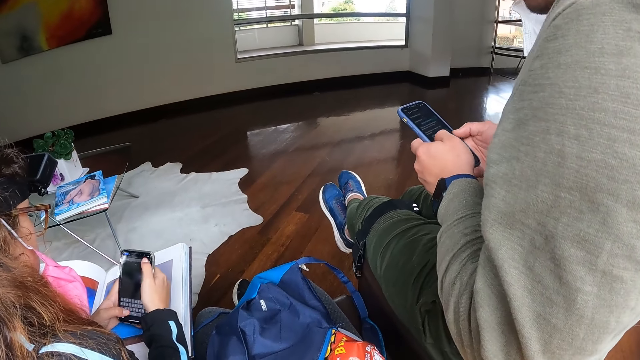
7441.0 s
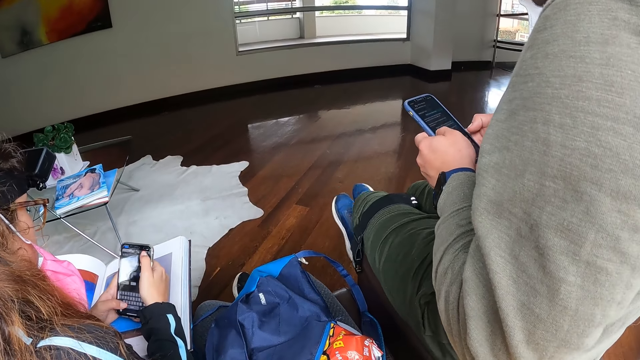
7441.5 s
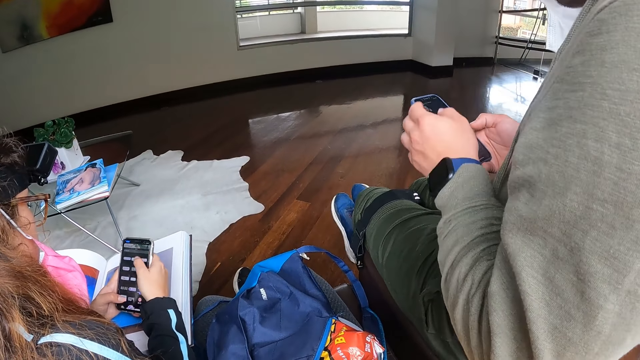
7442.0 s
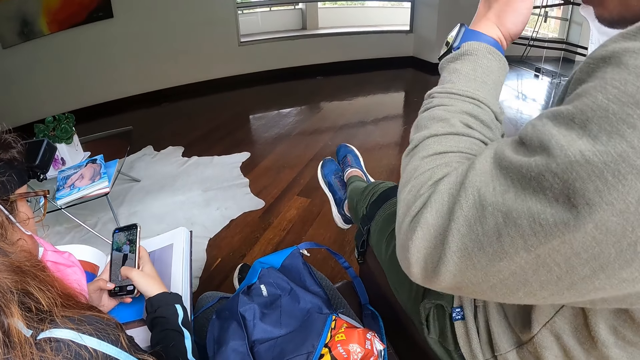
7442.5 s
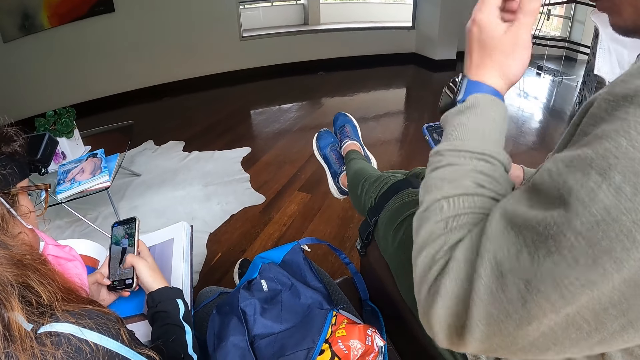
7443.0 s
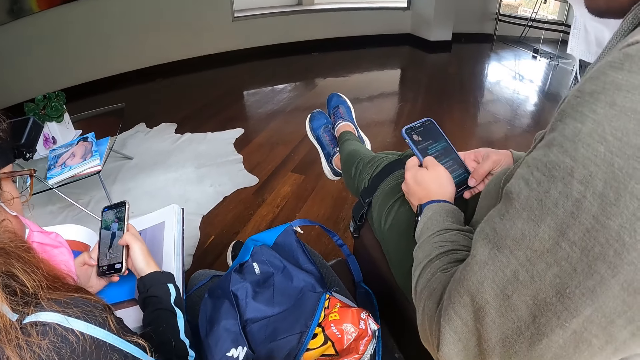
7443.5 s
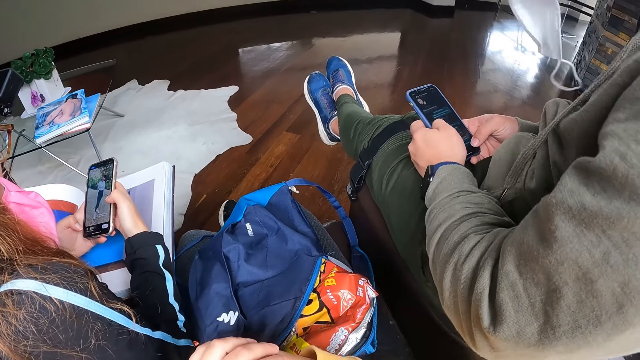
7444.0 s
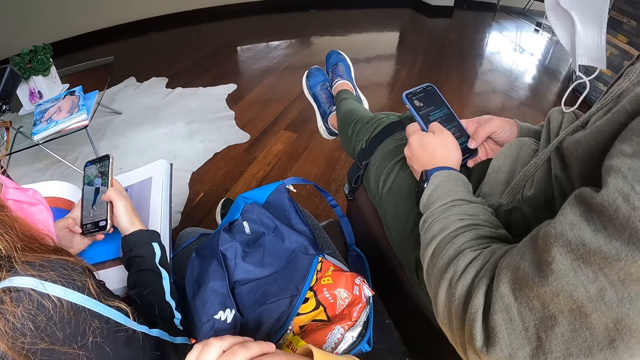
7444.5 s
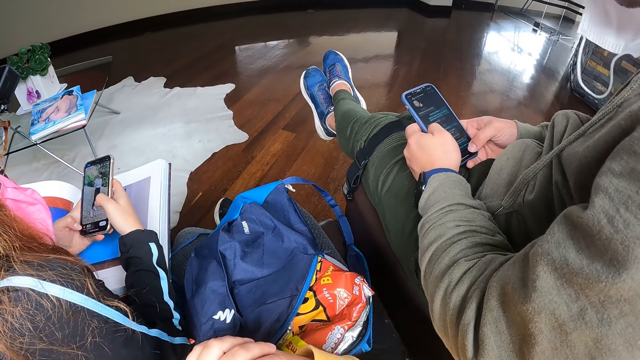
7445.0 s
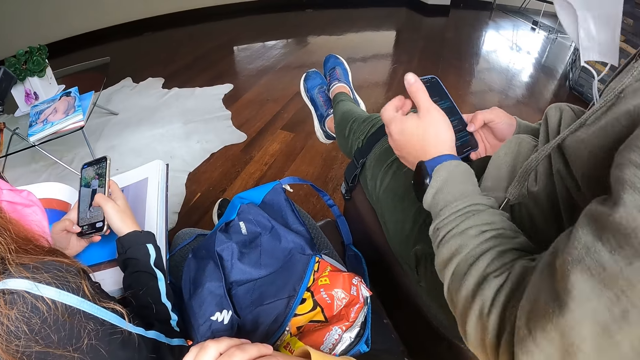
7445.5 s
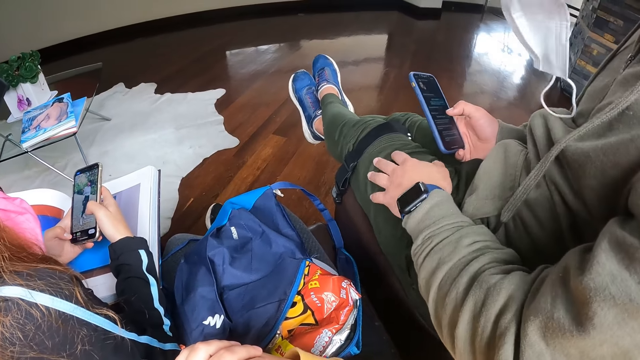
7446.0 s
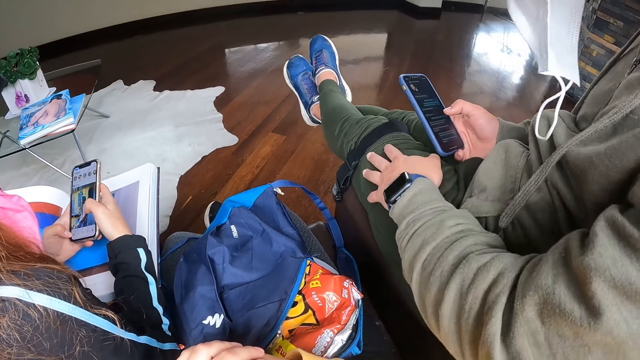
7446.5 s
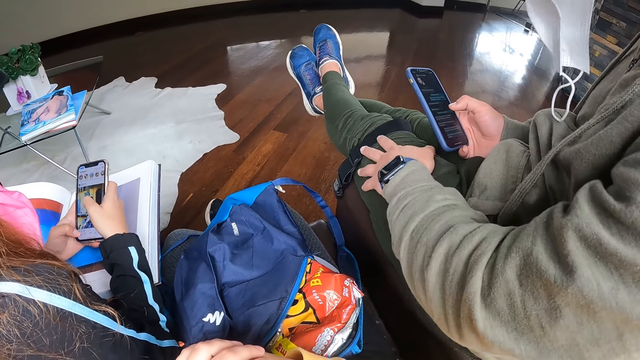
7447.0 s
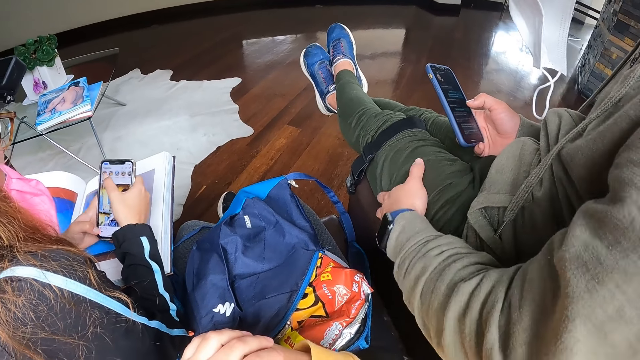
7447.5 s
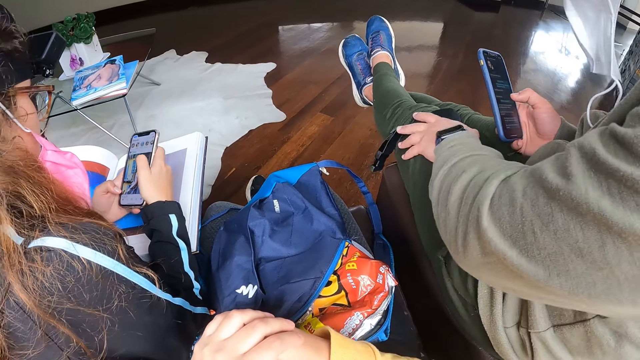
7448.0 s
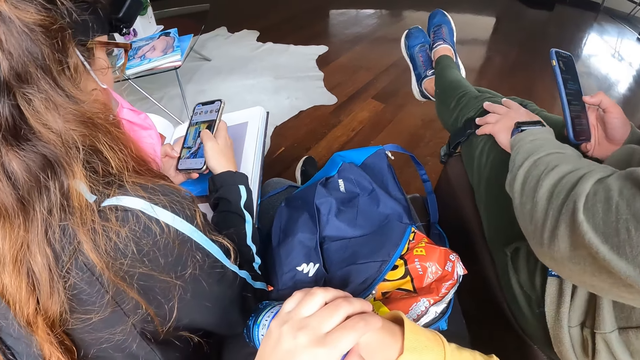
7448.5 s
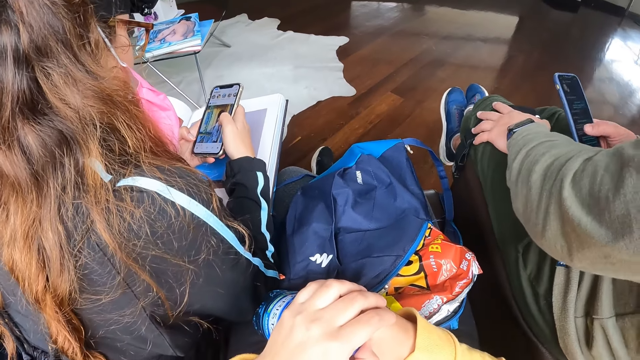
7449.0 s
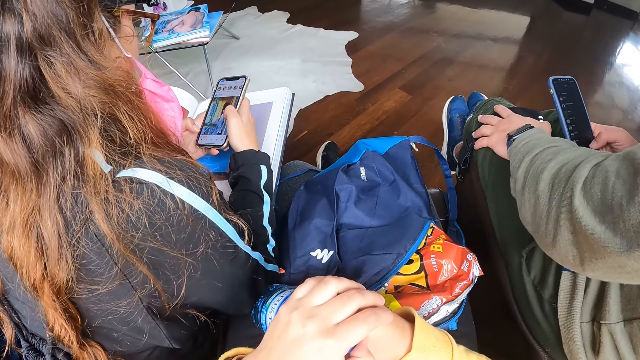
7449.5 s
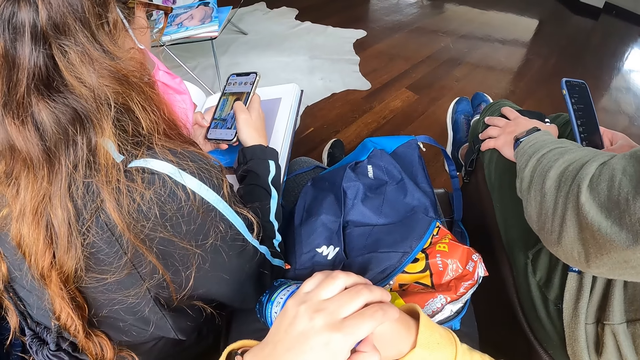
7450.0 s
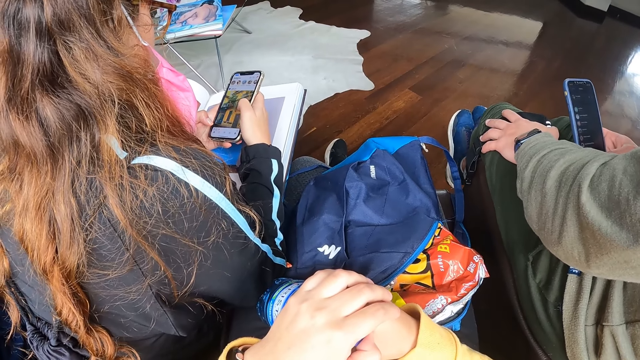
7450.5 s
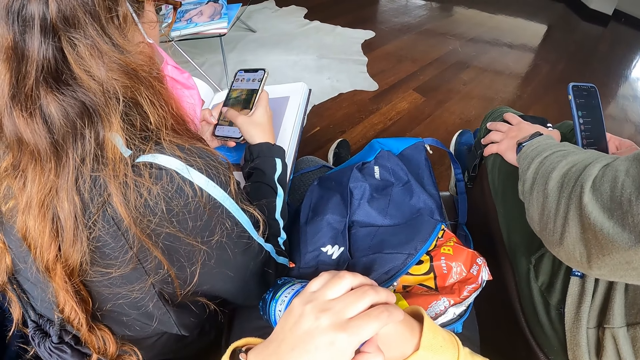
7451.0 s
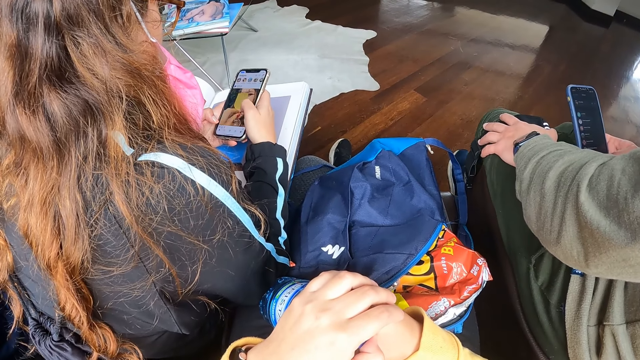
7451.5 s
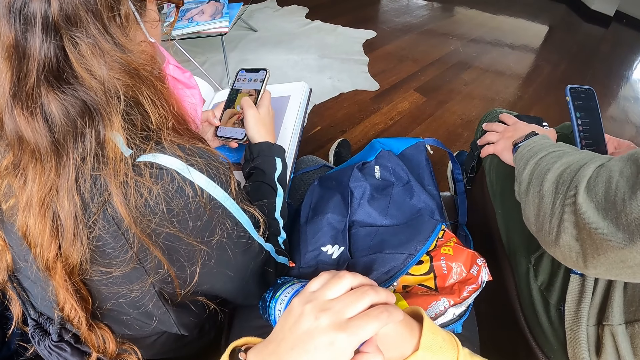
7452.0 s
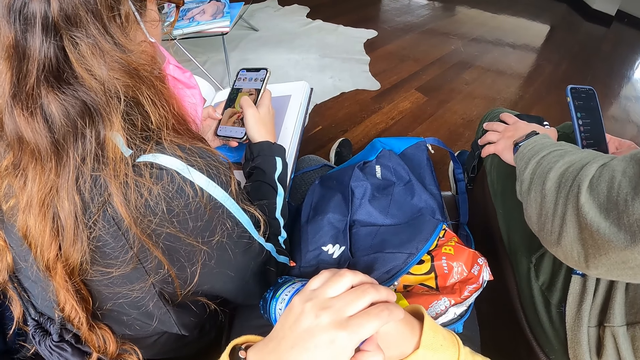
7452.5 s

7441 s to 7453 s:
A man touches his face and puts down his phone. The man holds the phone with his right hand, puts his hand on his lap, rubs his left thigh with his left hand, and operates the phone with his right hand.

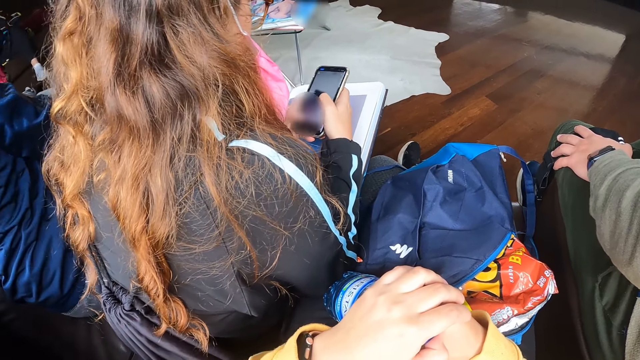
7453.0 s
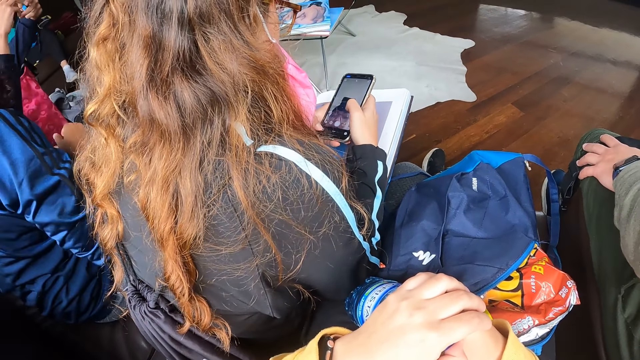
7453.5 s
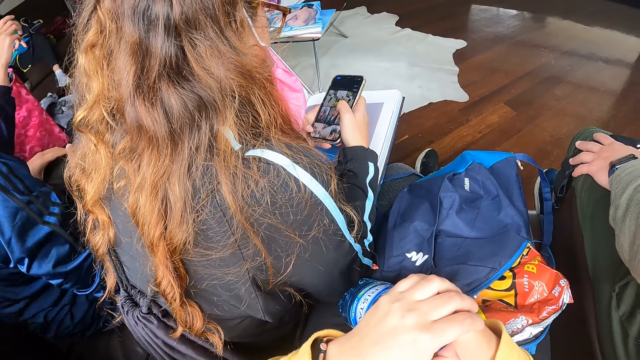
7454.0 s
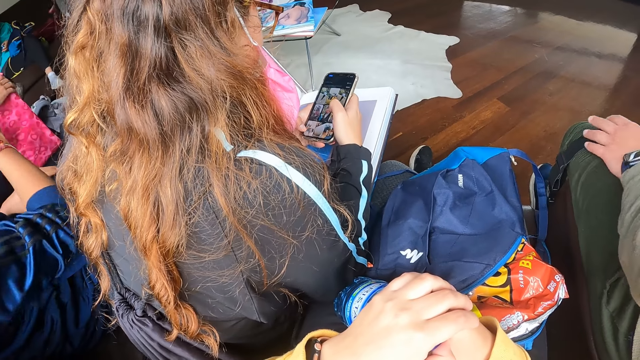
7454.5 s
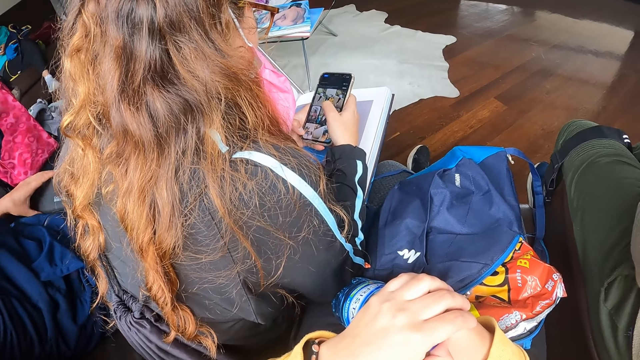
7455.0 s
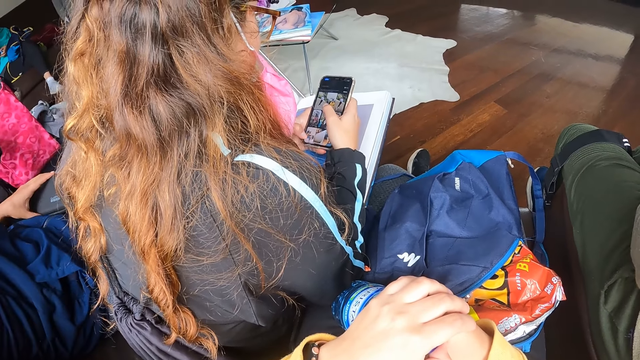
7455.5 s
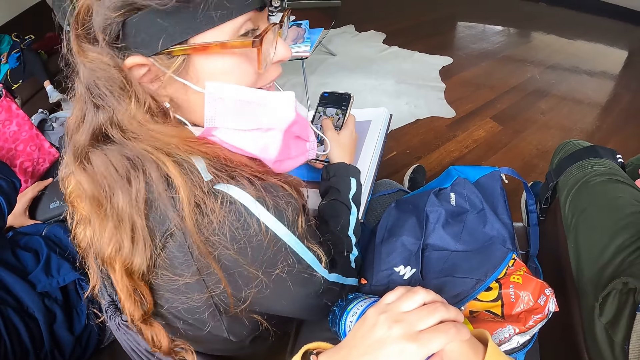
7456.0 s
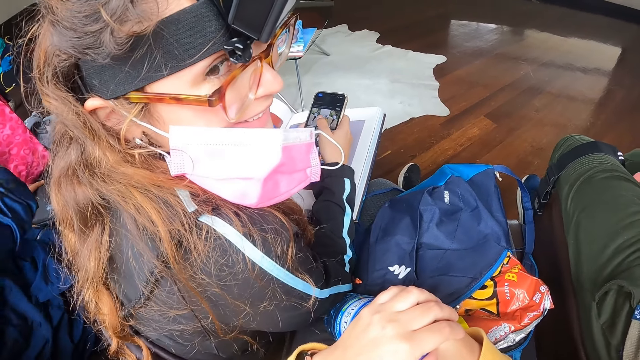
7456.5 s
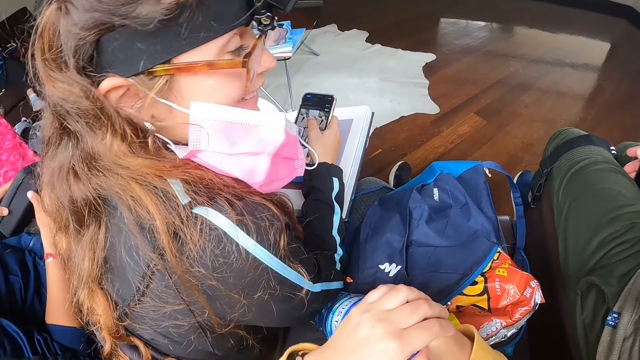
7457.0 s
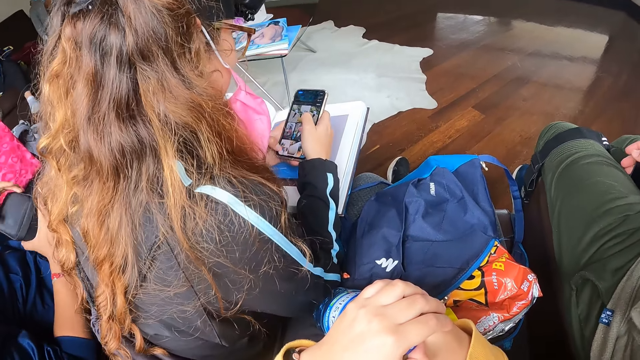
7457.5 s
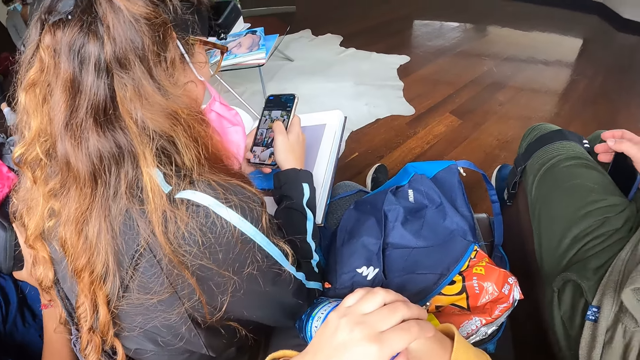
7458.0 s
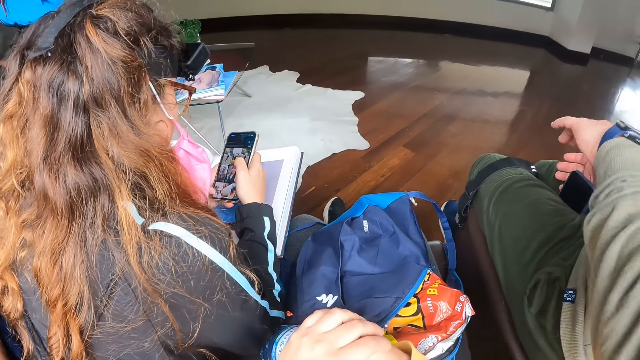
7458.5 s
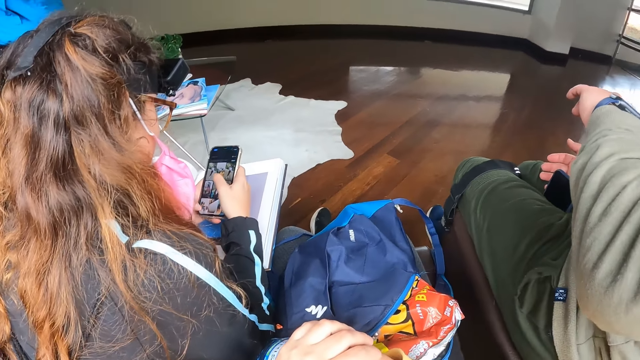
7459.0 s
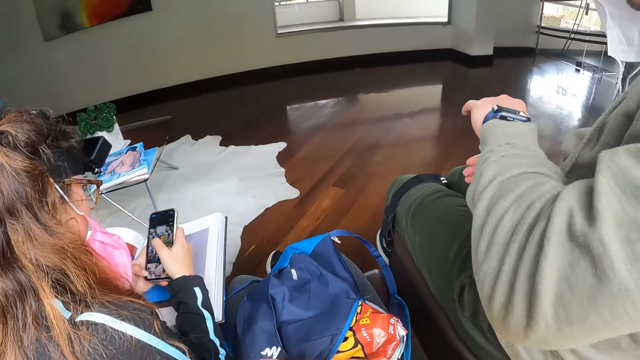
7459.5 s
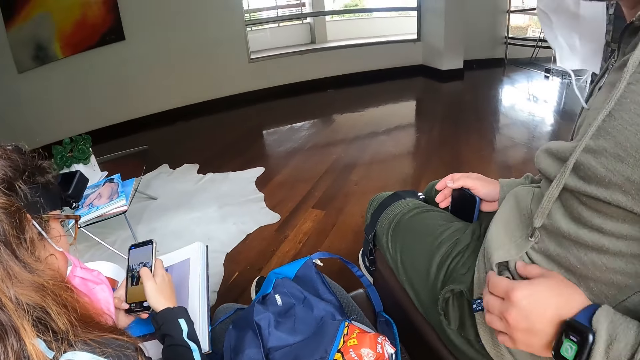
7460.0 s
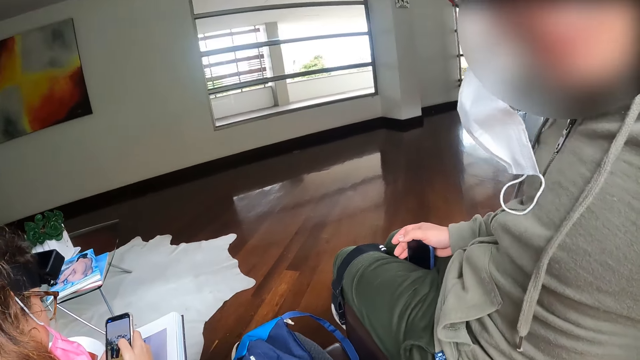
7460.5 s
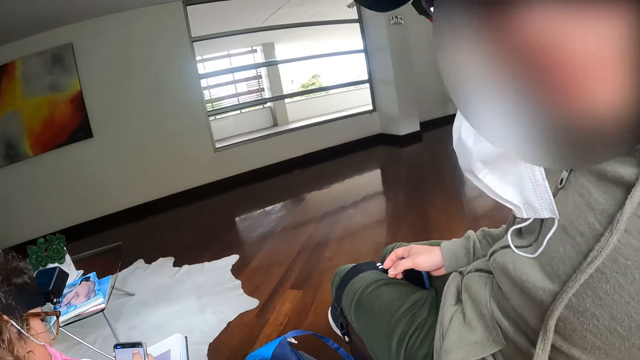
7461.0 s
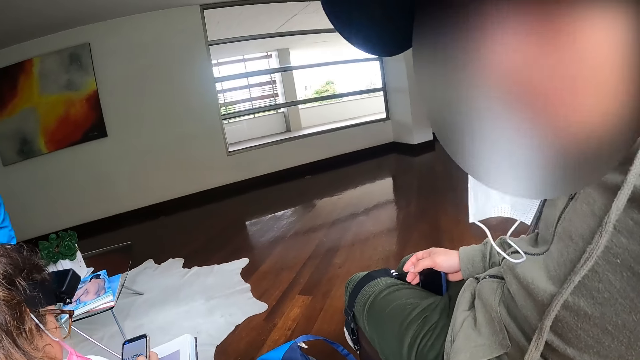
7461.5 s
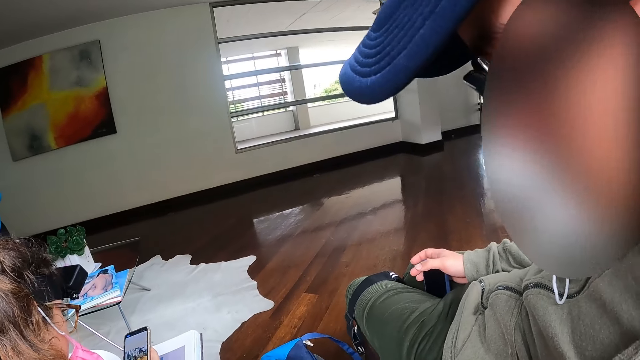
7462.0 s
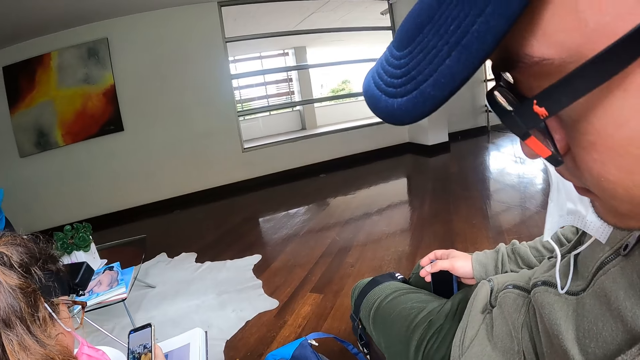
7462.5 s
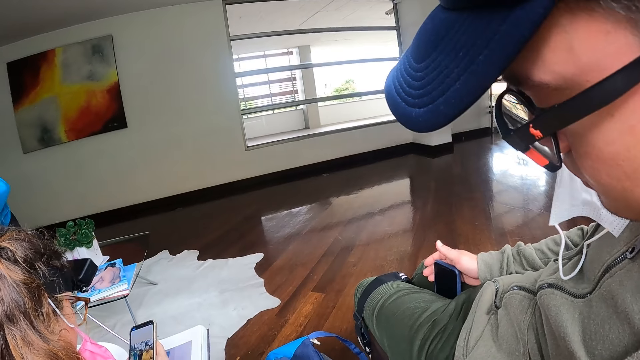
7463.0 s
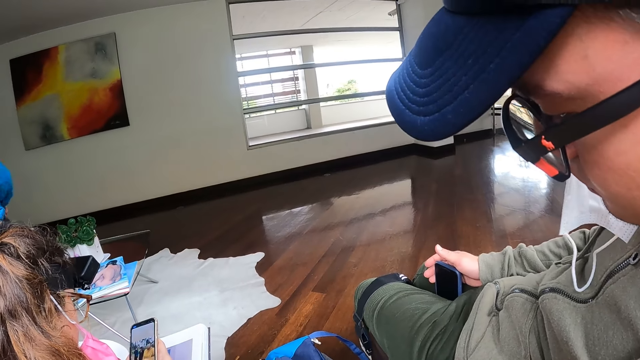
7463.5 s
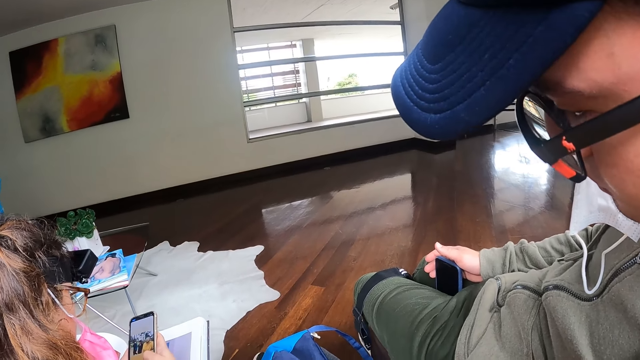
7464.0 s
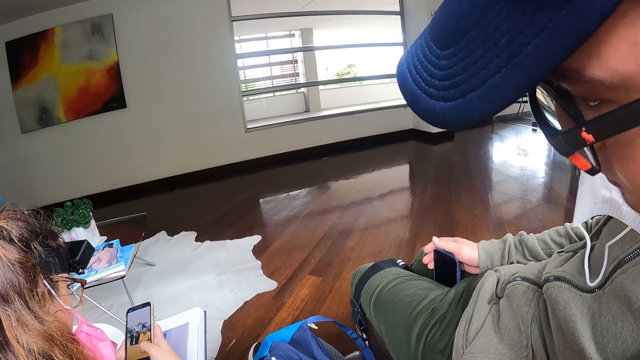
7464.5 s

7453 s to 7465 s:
A woman looks at the camera. A man looks at the camera.
